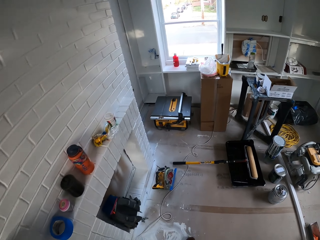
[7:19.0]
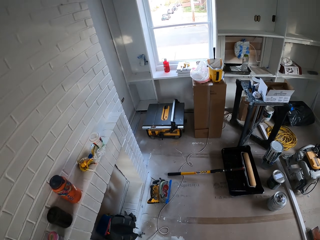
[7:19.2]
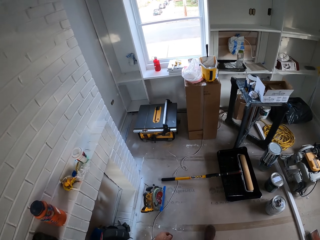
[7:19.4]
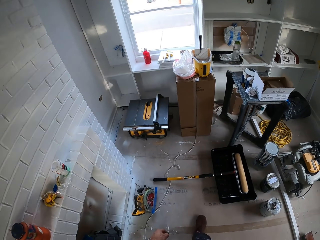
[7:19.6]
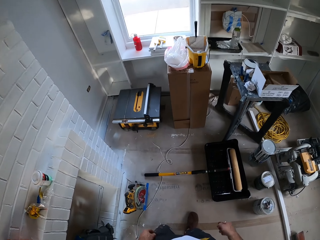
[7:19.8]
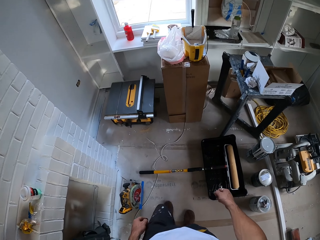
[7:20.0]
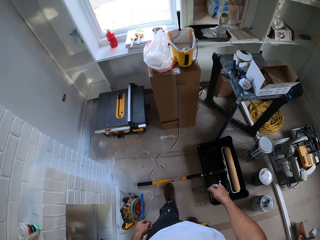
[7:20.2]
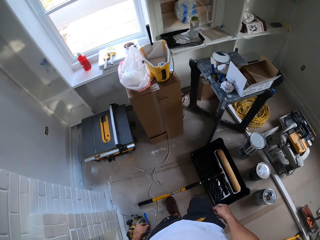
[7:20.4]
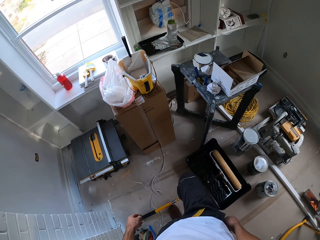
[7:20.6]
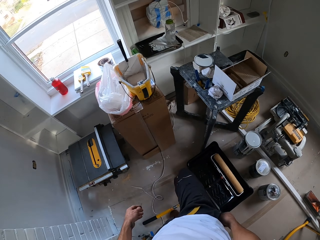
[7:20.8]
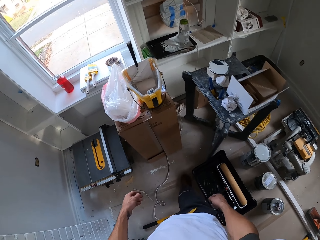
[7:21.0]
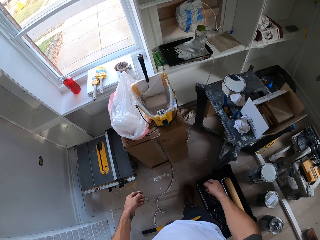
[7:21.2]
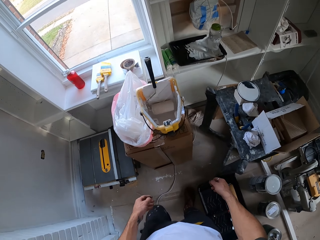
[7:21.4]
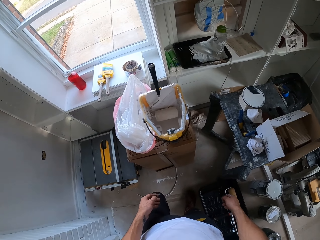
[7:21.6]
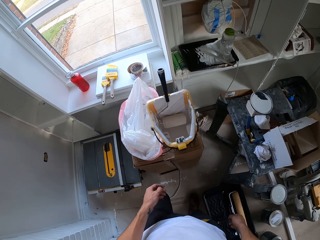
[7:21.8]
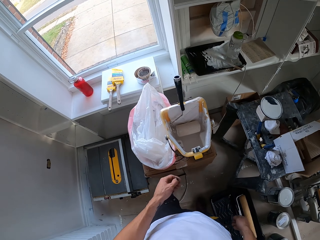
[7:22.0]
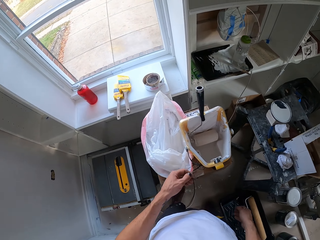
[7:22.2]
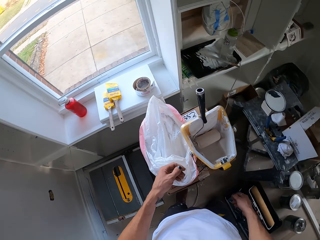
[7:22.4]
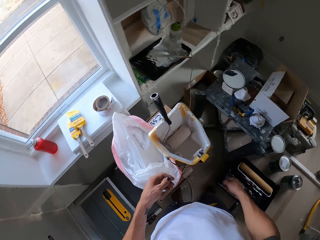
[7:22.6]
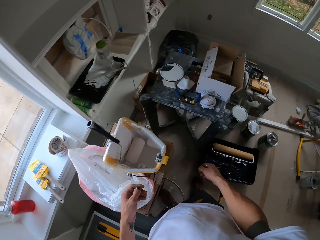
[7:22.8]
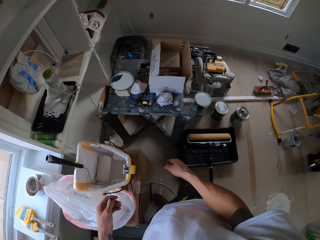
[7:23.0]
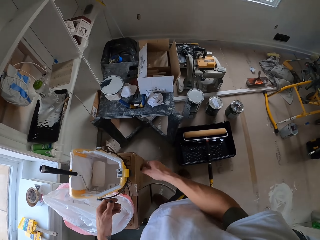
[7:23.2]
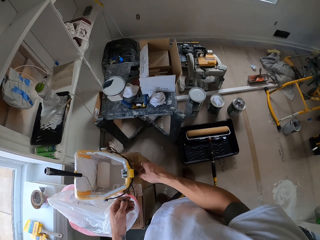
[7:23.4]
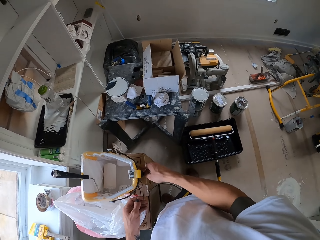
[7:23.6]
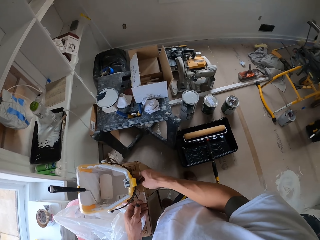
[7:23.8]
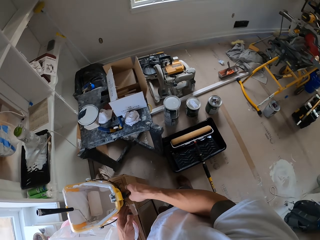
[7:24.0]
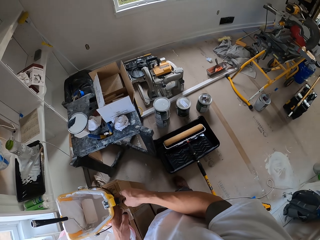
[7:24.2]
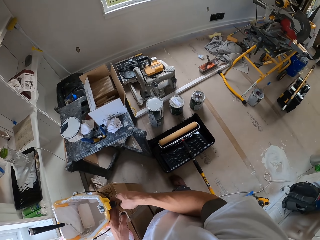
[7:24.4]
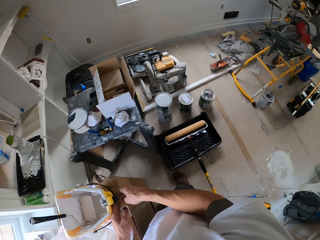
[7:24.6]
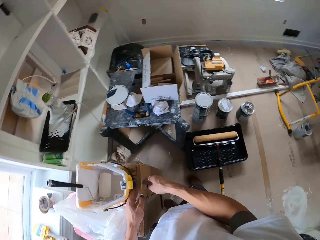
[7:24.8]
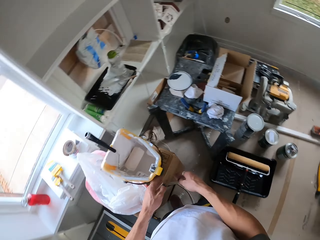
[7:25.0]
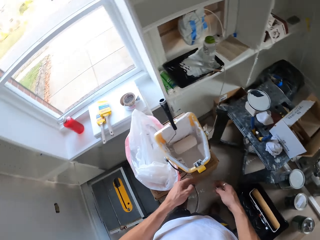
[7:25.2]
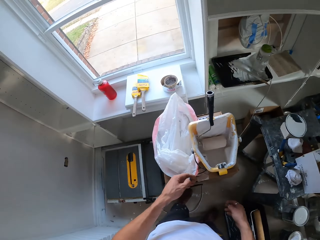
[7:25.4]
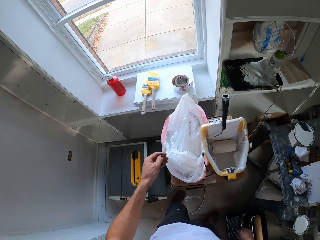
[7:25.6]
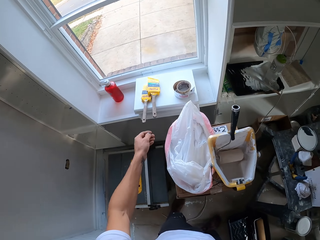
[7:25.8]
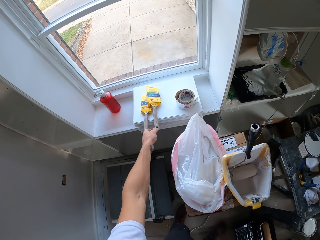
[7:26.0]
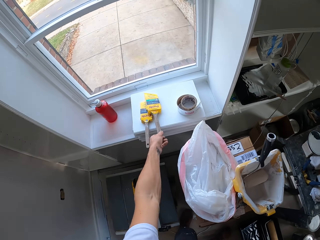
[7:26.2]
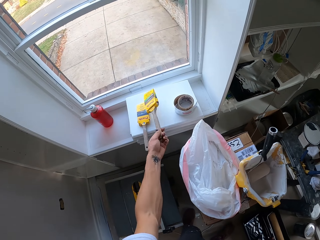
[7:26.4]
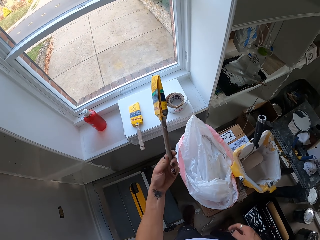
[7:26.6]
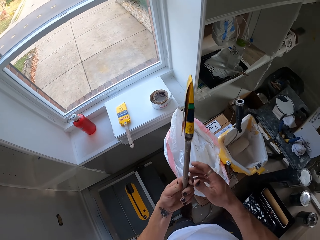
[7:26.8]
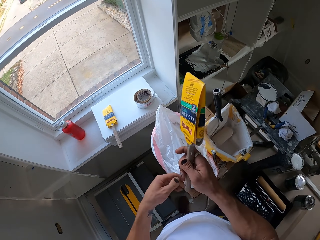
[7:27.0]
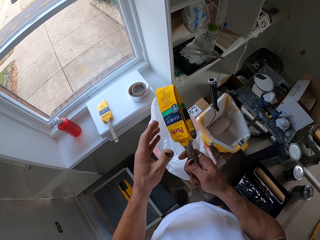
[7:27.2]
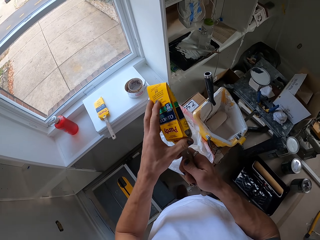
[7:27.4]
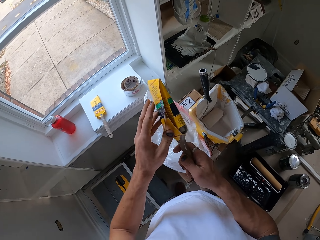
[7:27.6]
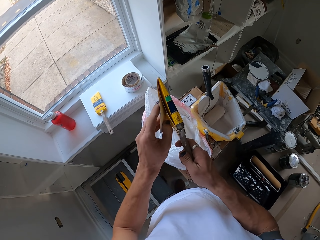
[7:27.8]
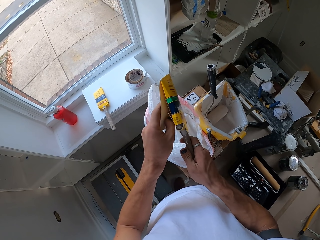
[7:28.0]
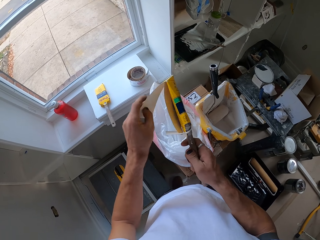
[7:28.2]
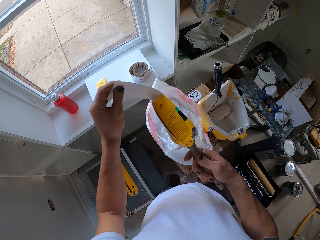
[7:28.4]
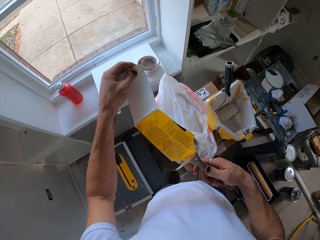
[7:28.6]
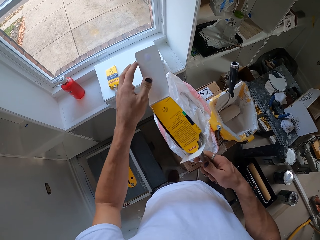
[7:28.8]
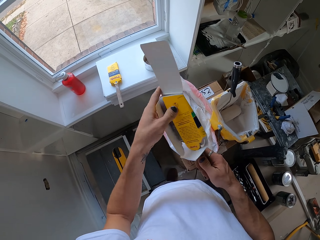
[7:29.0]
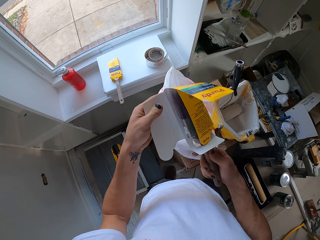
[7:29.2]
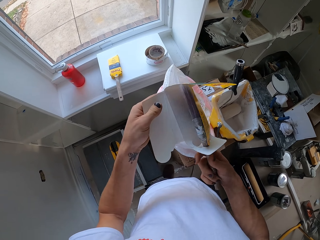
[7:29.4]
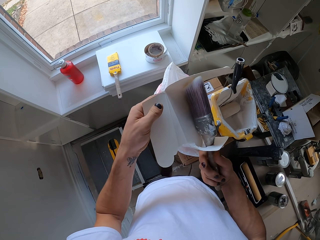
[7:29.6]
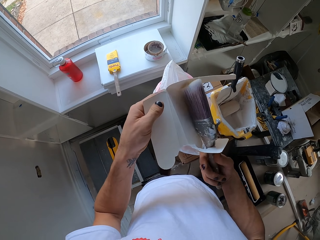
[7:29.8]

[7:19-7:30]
The camera wearer looks around the house. They pick the paint brush on the window. They unwrap the paint brush.

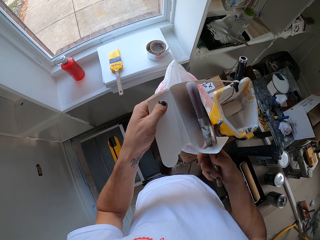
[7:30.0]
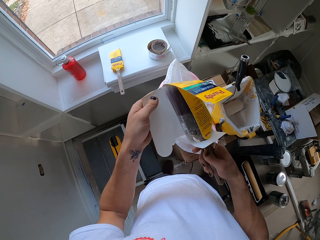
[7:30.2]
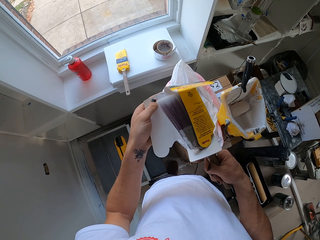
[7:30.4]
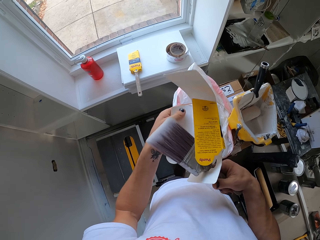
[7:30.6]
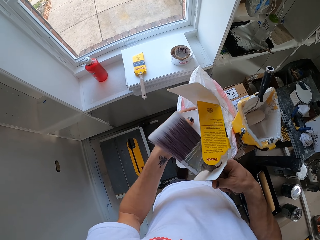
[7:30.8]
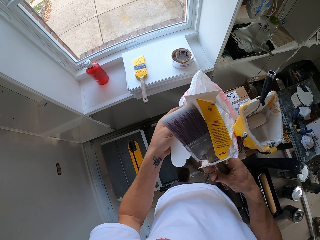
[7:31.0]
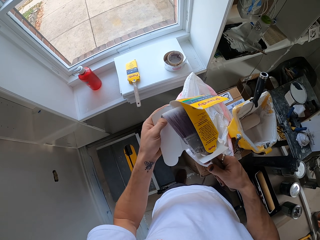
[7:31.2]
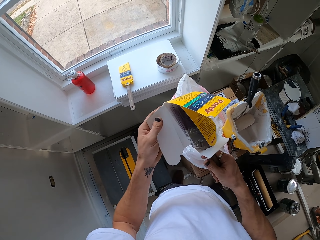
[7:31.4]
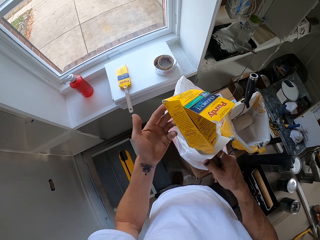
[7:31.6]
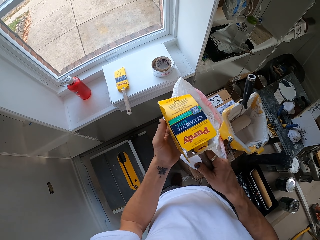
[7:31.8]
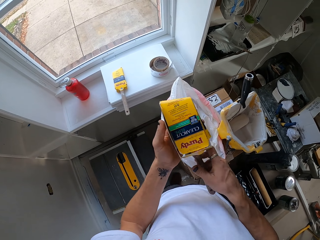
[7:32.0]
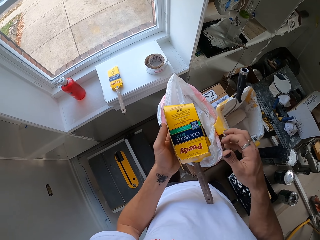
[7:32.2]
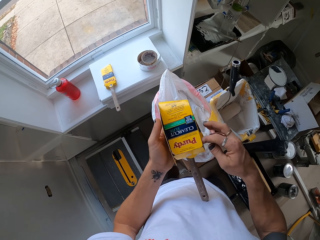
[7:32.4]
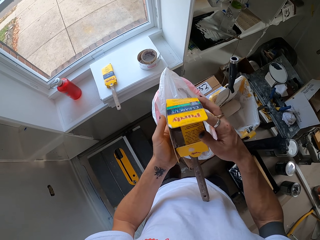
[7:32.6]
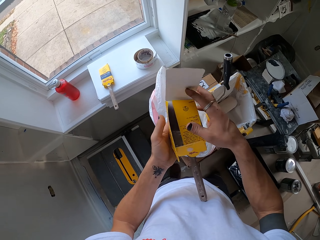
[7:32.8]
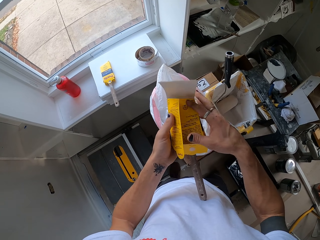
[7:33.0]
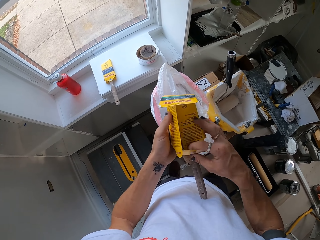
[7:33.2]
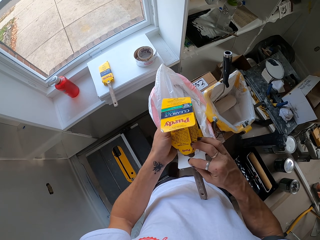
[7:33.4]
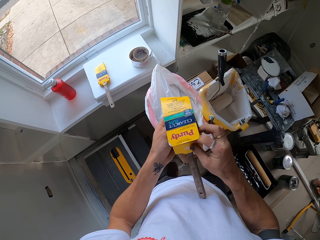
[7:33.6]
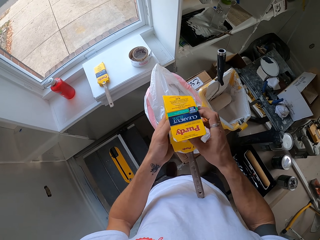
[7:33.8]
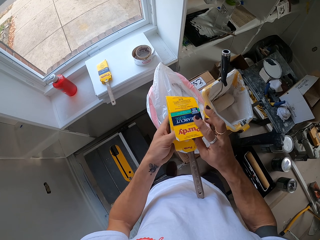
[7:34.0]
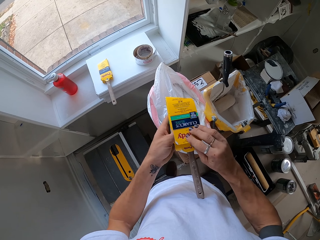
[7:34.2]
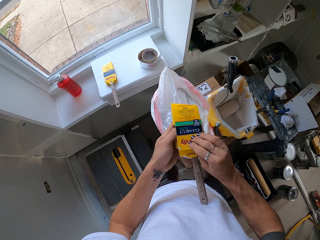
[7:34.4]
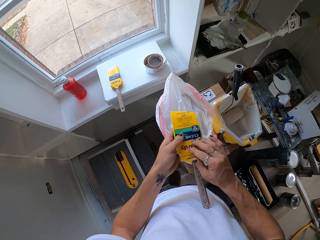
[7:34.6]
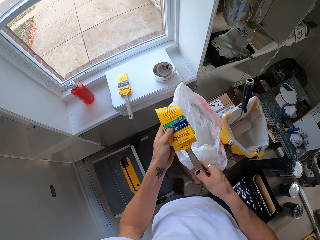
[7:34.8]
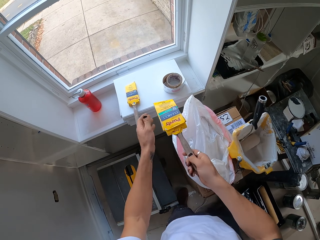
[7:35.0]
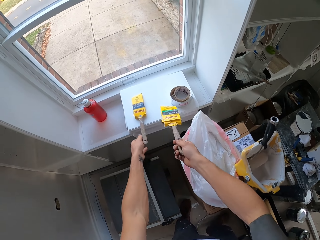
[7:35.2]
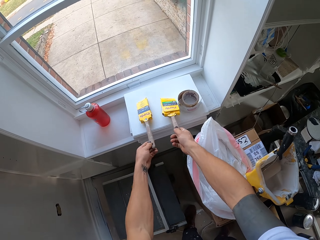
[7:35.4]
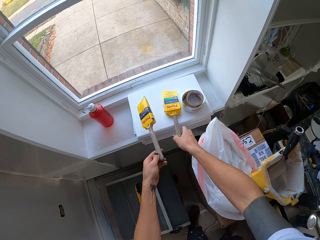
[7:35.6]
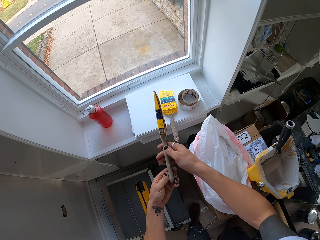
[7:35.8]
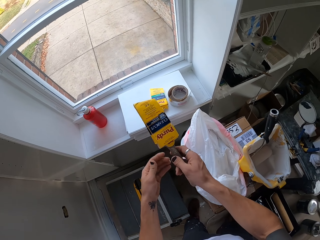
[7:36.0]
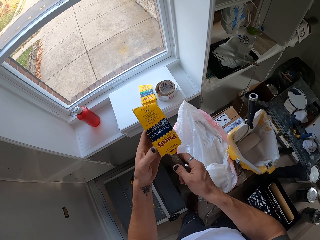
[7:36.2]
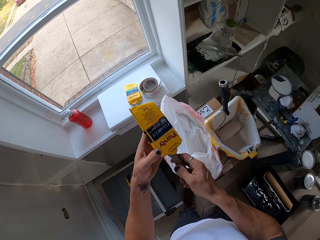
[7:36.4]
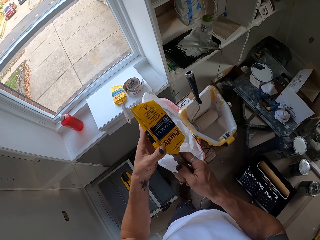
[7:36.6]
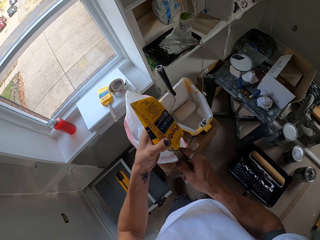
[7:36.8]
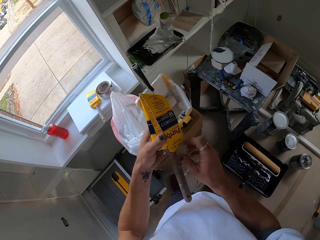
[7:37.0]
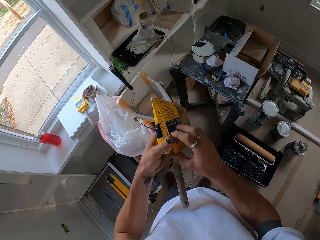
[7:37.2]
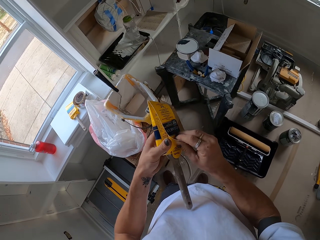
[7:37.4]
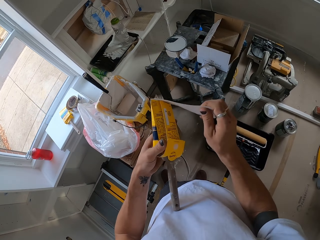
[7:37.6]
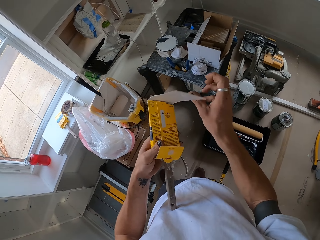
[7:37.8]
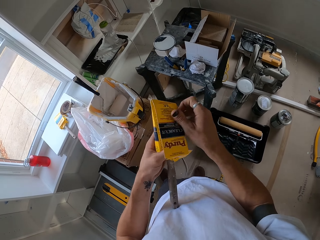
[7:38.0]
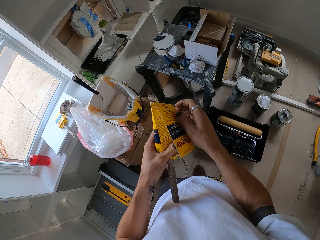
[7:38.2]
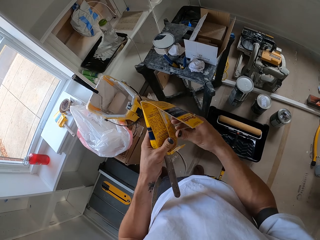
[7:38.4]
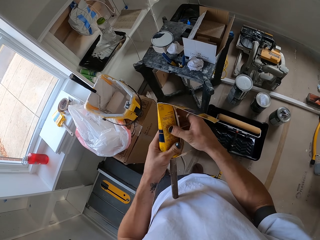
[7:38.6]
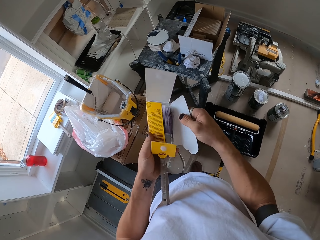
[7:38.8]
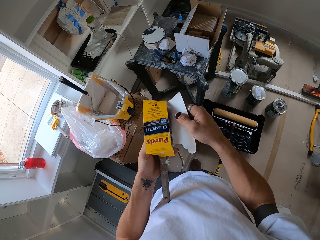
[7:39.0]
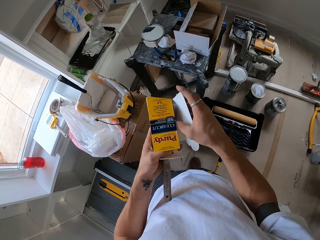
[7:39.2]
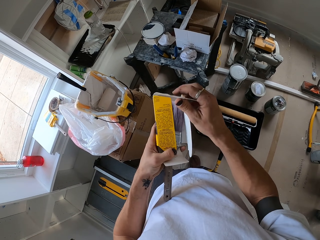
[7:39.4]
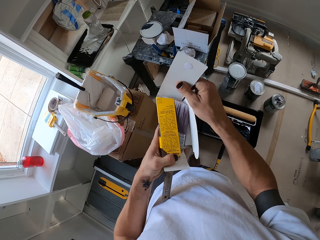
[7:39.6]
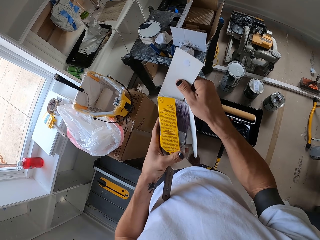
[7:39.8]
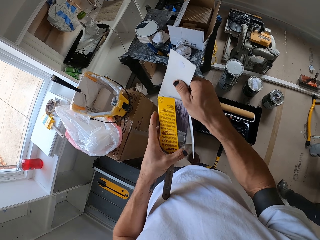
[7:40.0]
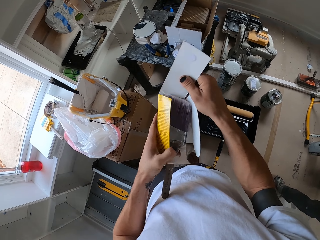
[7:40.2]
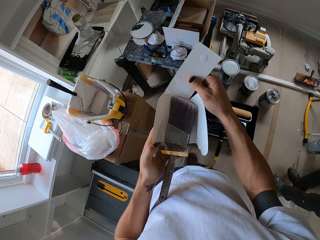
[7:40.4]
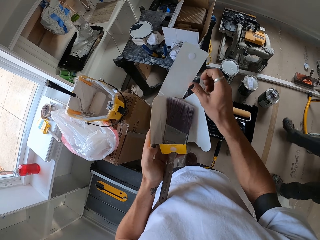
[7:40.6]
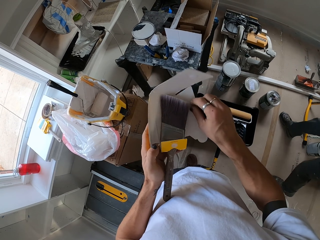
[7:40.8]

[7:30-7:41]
The camera wearer checks the paint brush. They wrap the paint brush. They close the paint brush with paper. They place the paint brush on the window. They pick the paint brush on the window. They unwrap the paint brush. They open the paint brush box.
